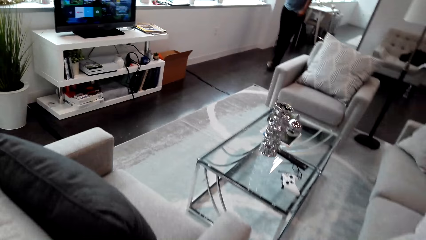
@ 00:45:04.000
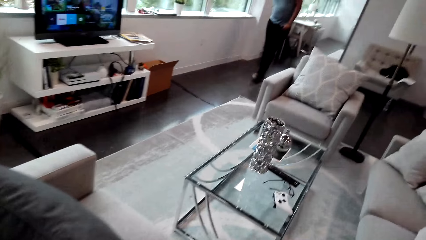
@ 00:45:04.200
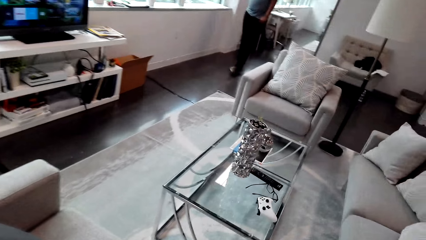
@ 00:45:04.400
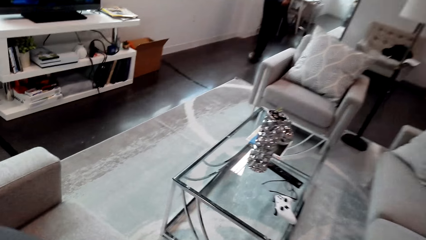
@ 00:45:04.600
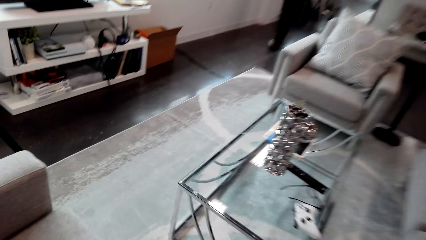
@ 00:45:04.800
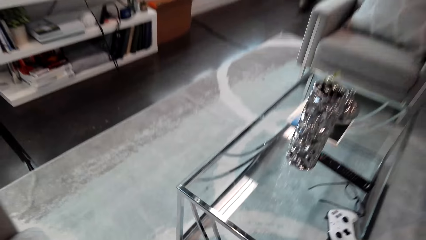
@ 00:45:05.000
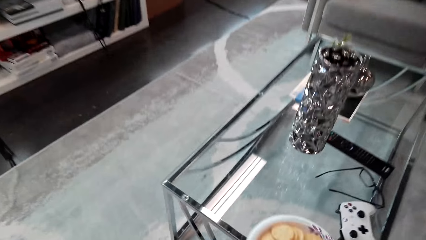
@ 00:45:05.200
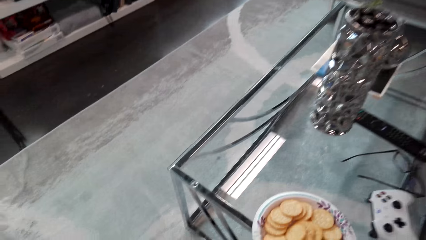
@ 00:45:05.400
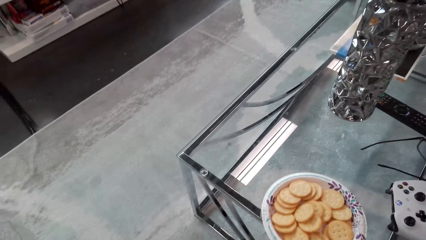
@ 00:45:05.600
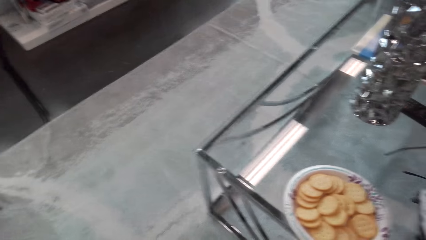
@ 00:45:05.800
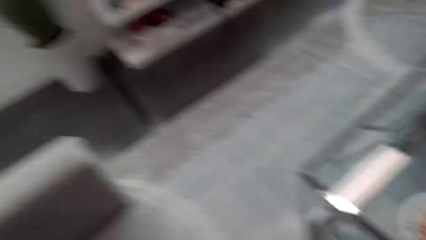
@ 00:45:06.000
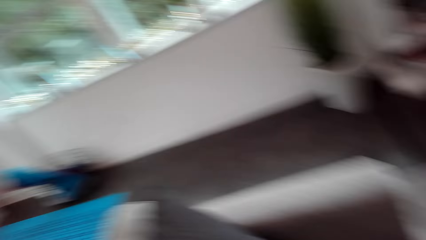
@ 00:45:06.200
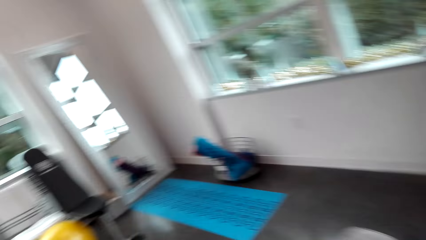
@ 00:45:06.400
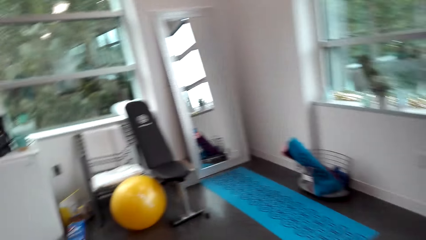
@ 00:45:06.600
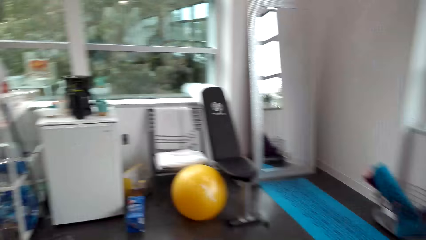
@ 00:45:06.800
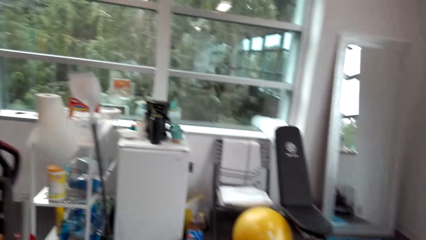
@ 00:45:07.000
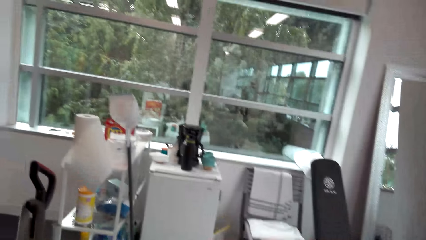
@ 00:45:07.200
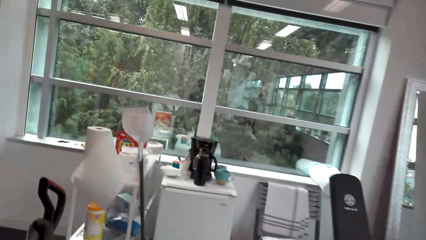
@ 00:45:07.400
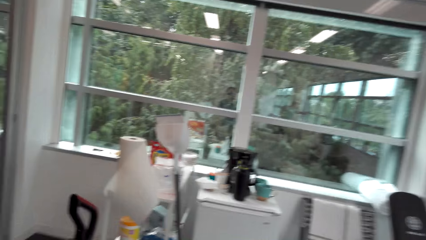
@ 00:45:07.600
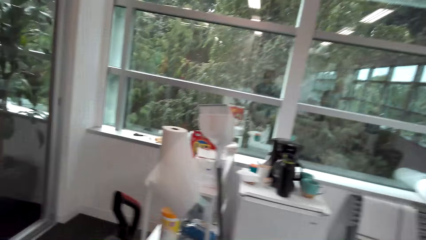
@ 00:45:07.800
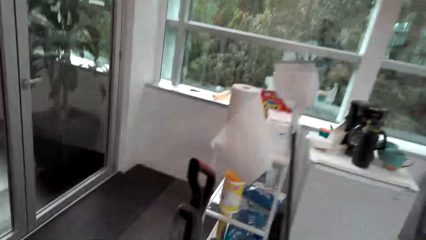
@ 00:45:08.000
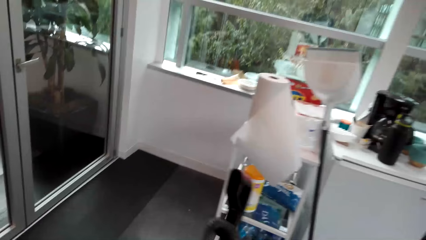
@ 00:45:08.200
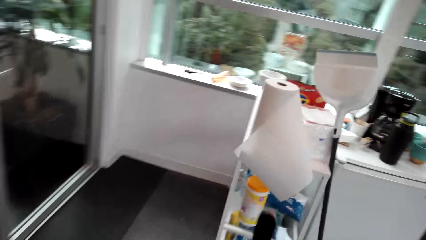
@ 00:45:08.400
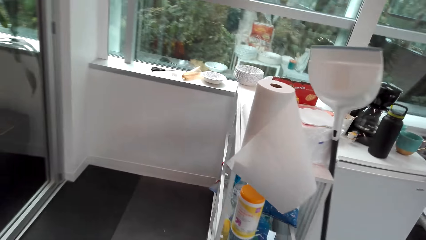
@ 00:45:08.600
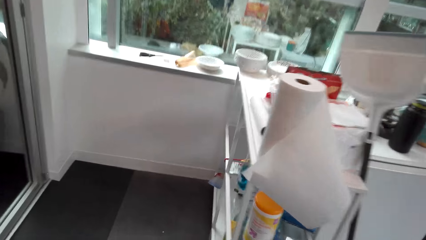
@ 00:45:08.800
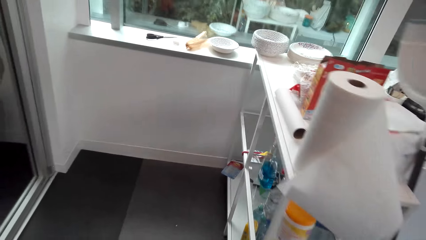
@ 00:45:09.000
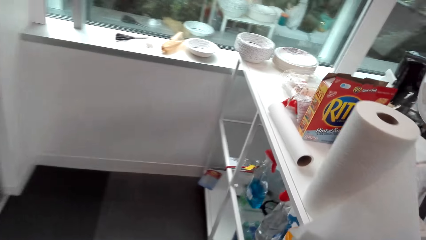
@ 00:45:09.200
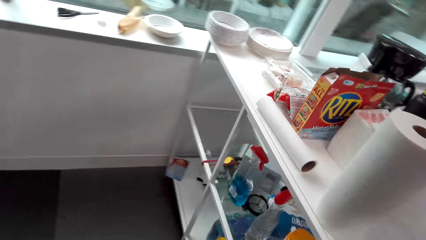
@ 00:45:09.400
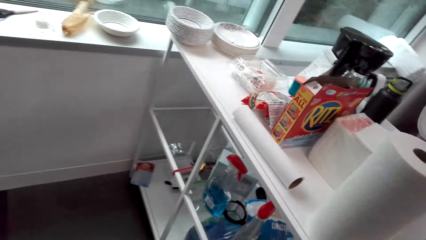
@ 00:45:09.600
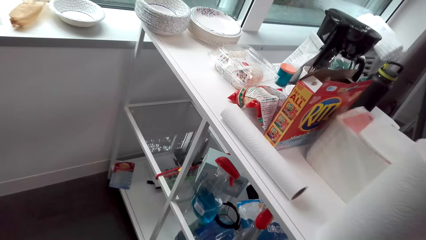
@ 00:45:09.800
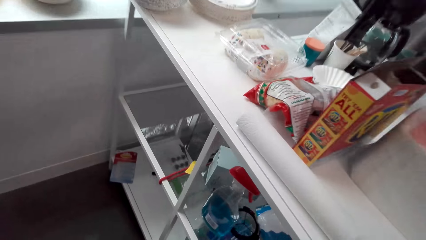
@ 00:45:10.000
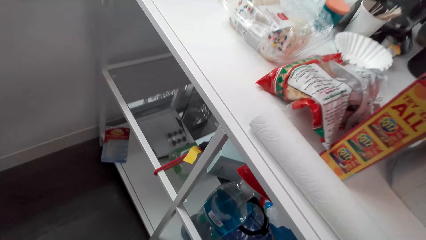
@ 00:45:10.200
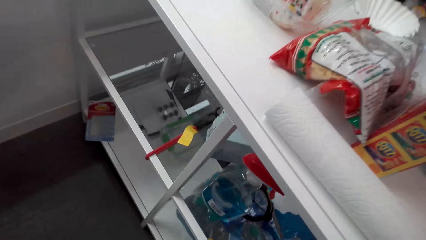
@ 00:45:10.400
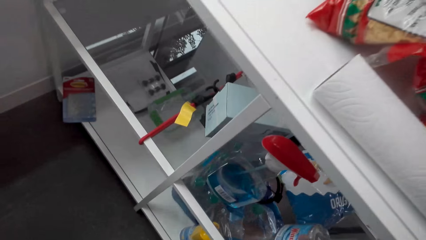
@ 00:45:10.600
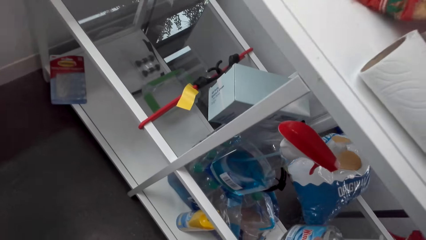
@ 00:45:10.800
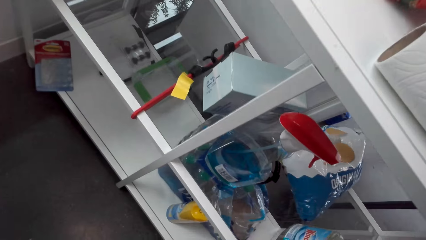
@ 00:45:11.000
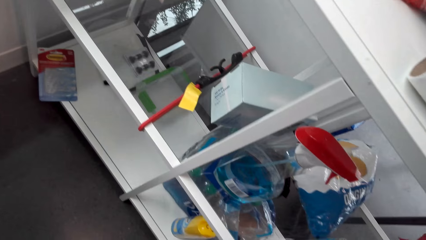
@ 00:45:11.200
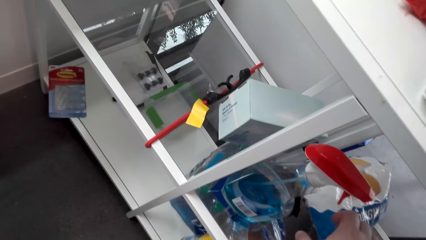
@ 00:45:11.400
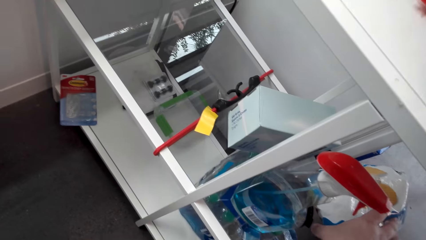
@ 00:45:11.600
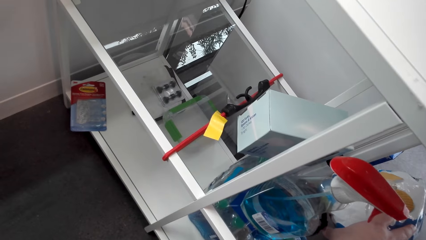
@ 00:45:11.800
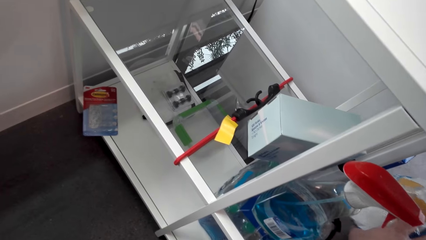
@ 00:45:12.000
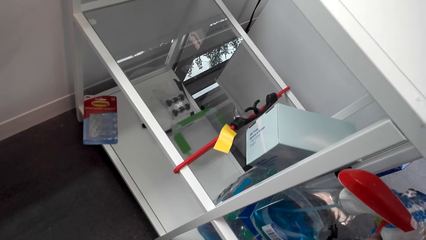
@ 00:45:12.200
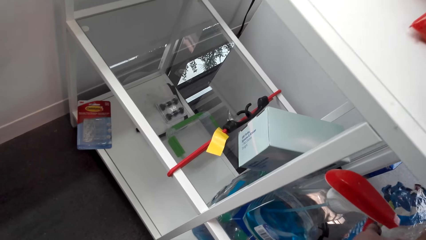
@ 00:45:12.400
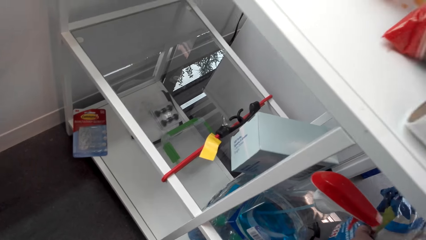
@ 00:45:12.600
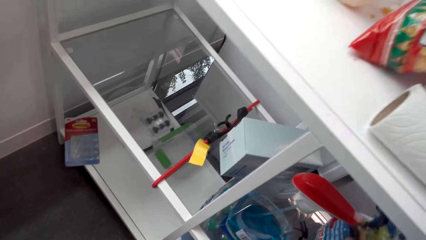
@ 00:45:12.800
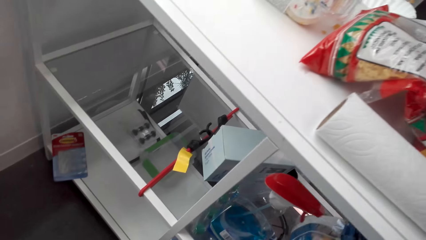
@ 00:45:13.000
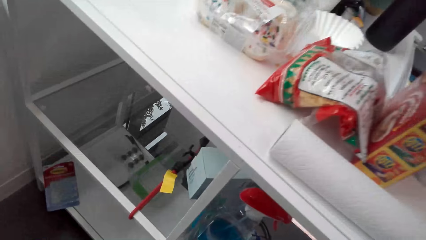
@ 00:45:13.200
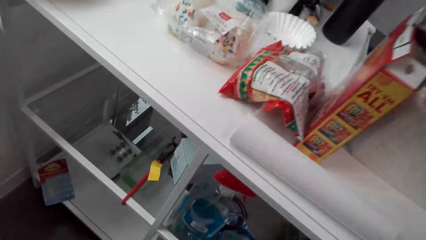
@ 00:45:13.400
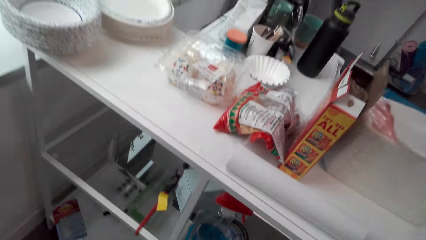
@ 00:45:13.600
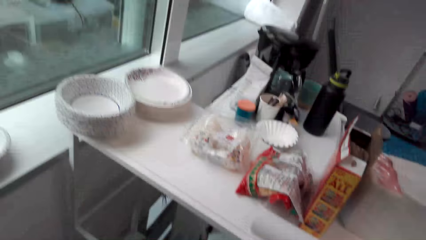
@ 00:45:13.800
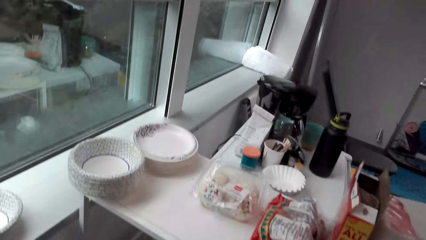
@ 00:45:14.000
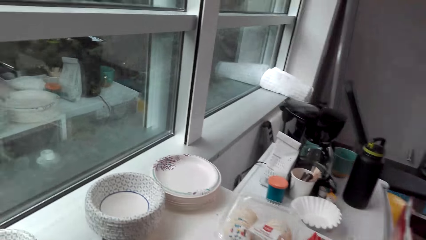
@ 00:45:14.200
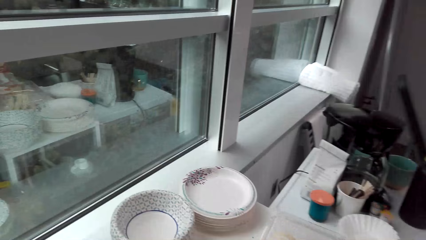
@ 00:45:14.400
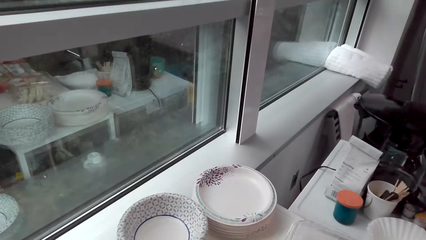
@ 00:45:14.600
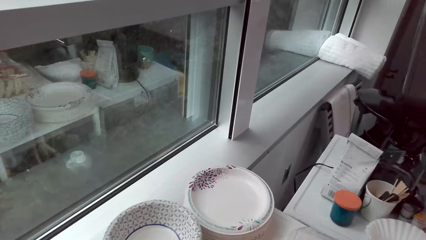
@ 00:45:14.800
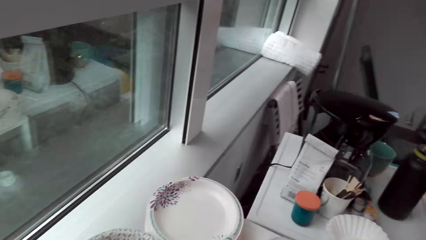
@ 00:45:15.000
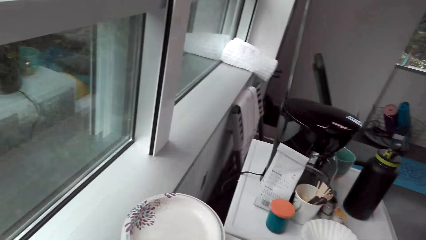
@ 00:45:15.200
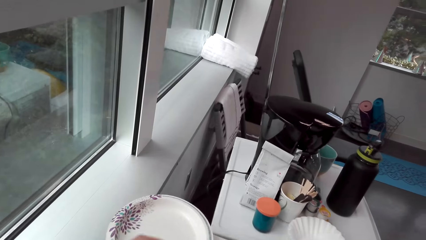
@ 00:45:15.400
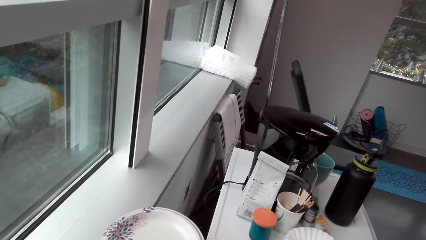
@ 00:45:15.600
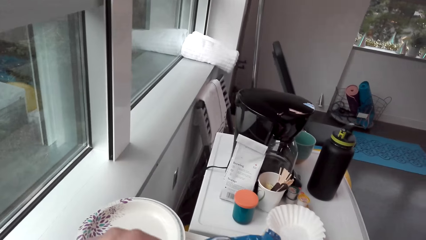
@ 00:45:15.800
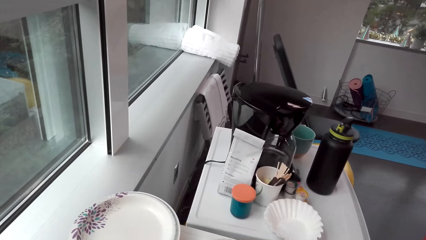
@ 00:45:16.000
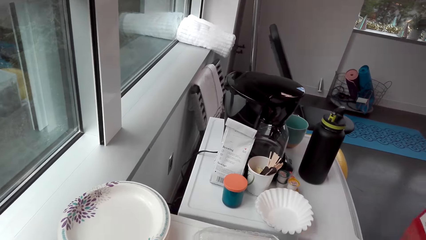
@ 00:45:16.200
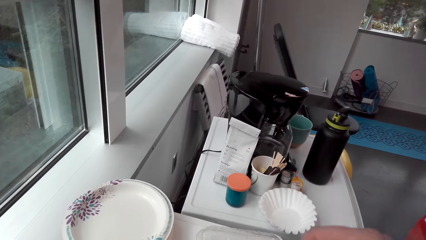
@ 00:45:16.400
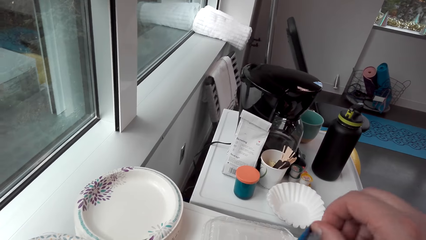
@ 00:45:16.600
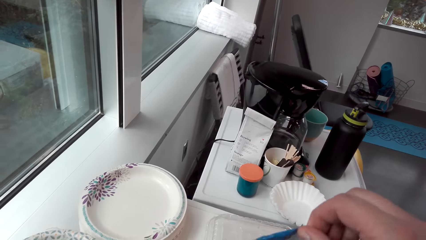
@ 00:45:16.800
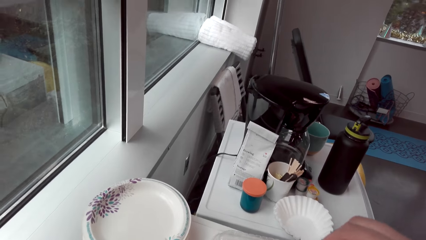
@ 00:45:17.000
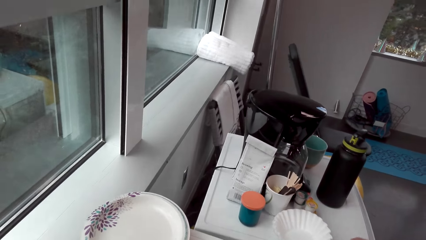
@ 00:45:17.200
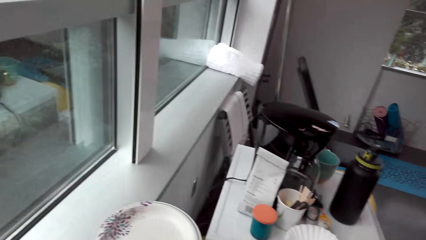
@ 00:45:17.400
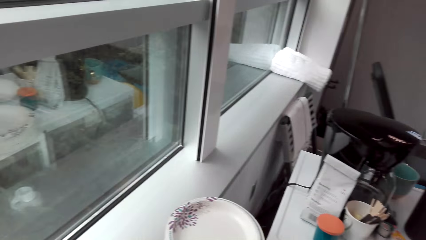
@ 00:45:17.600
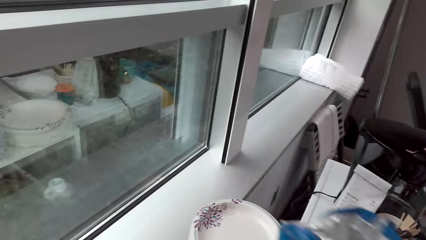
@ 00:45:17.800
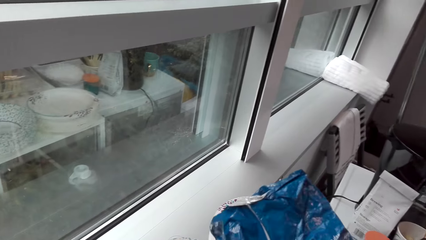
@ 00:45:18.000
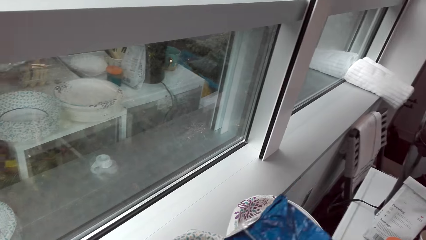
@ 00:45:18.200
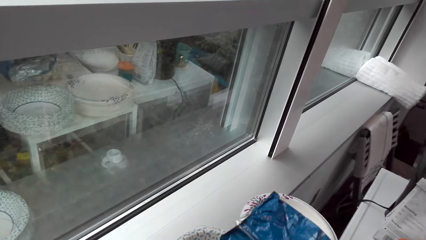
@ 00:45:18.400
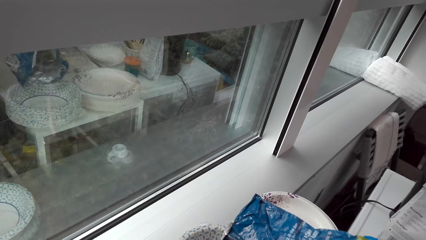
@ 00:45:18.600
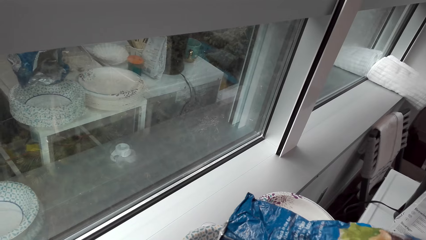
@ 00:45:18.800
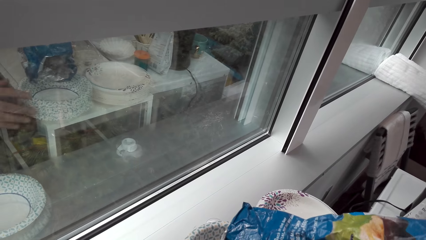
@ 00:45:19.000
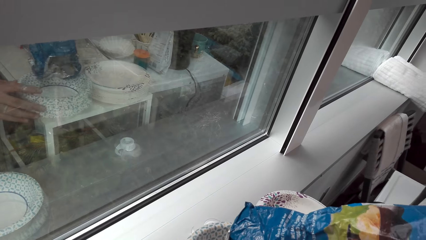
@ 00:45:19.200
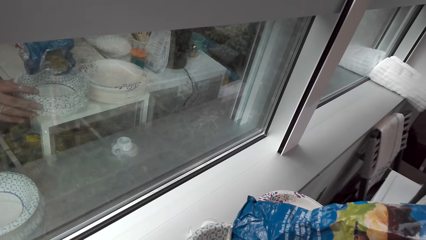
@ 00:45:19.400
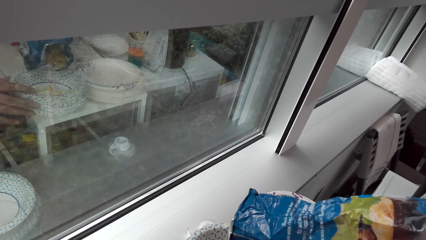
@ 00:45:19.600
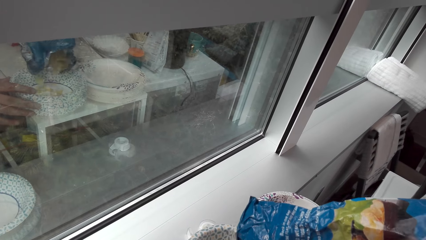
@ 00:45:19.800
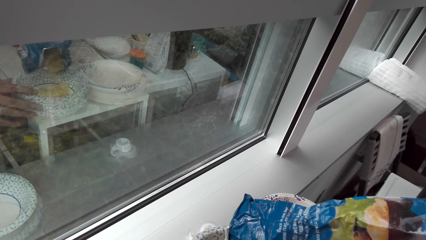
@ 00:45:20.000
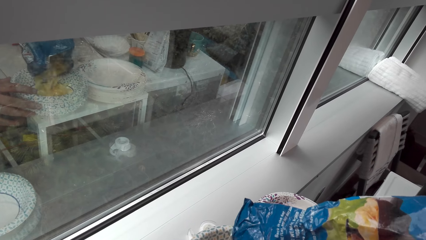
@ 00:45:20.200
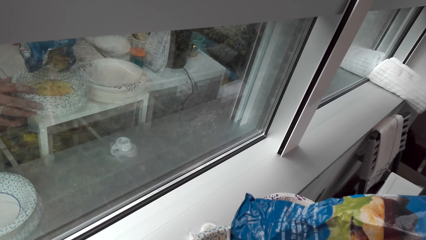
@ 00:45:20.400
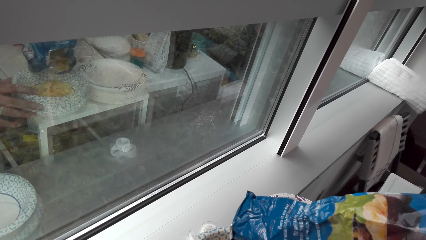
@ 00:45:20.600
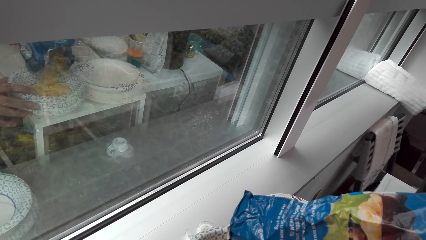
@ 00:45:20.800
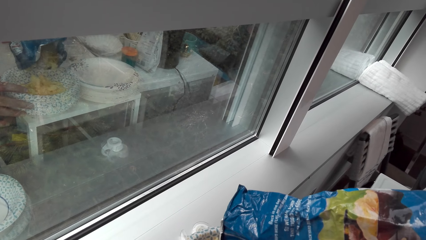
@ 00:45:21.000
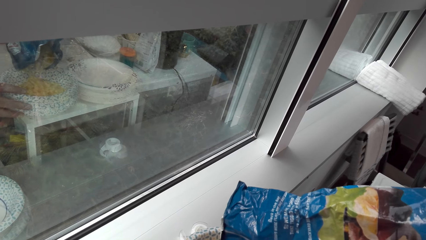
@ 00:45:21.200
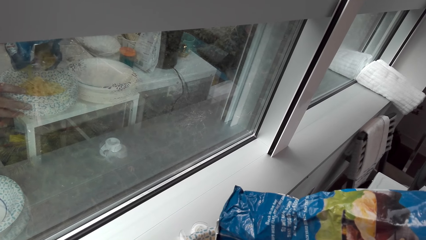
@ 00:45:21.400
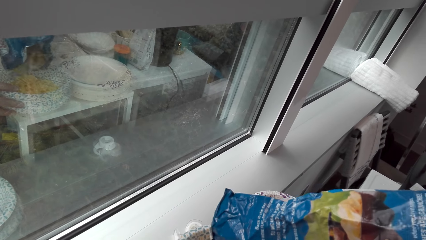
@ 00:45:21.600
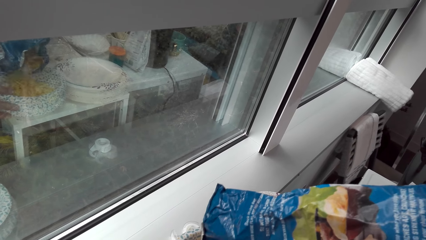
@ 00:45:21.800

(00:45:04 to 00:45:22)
The camera wearer puts a plate on the table. They walk in the house. They take a sachet. They move beside the table. They look at the utensils. They pour crisps on the plate. They hold the plate by hand. They hold the sachet.
